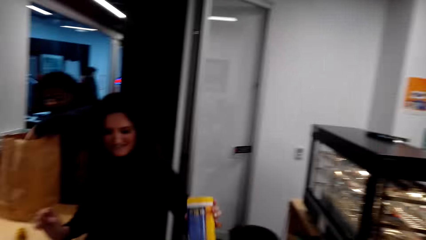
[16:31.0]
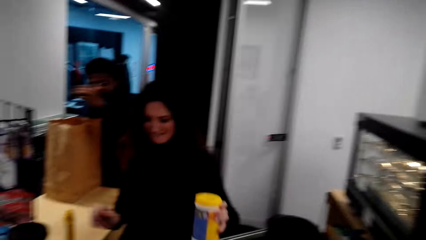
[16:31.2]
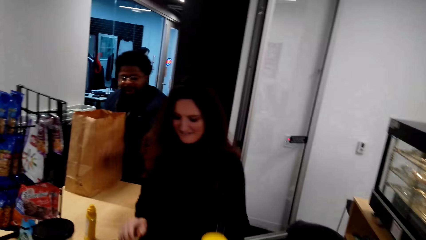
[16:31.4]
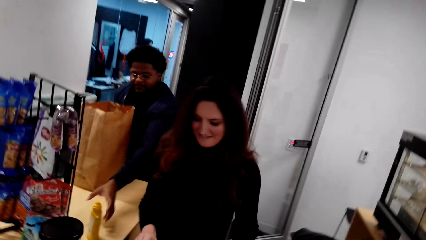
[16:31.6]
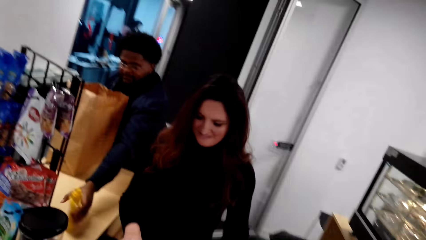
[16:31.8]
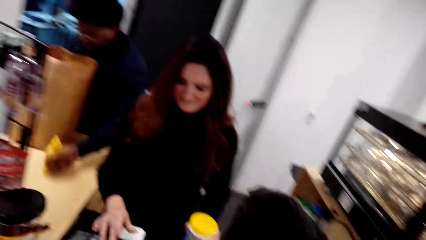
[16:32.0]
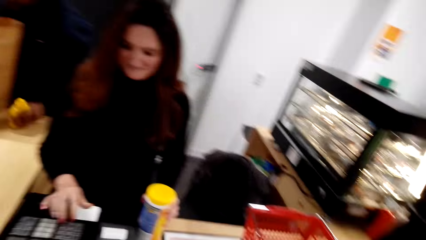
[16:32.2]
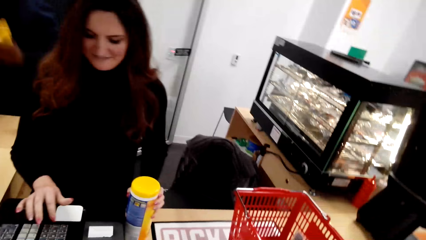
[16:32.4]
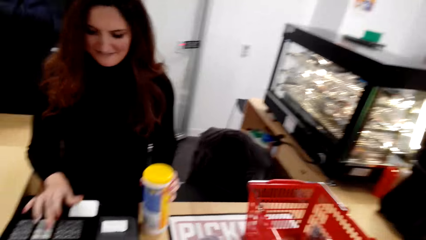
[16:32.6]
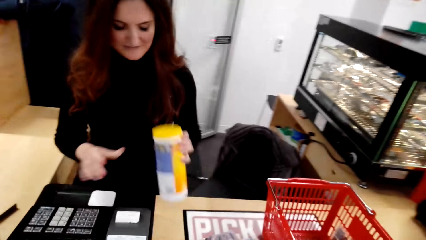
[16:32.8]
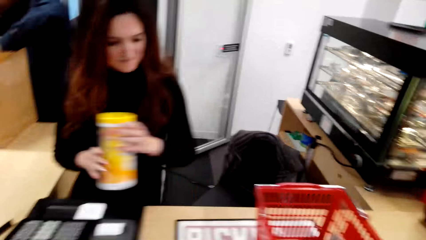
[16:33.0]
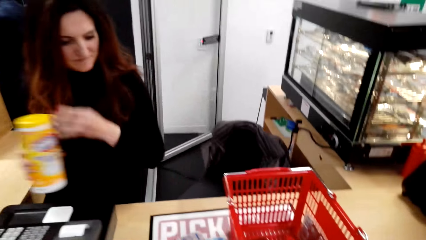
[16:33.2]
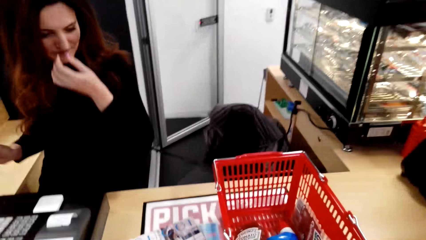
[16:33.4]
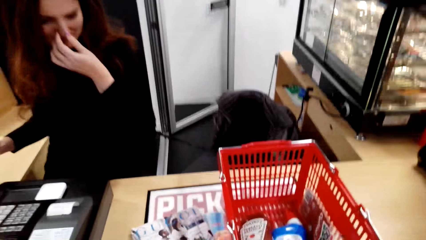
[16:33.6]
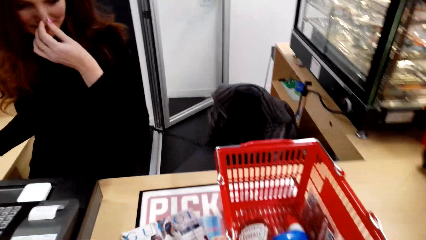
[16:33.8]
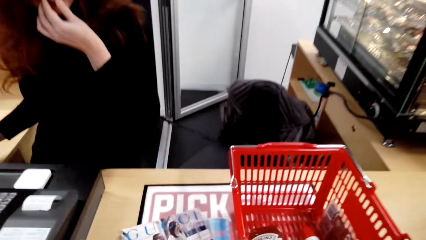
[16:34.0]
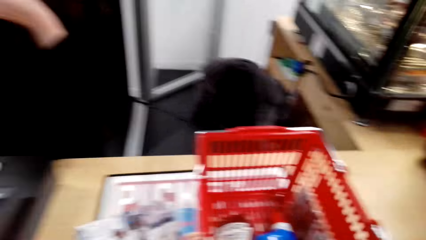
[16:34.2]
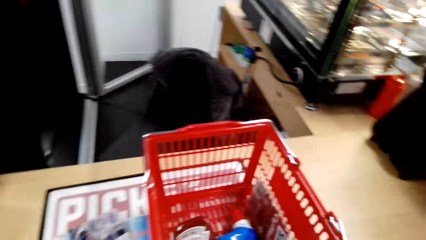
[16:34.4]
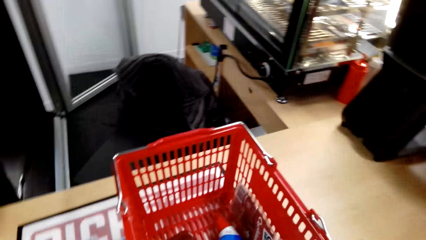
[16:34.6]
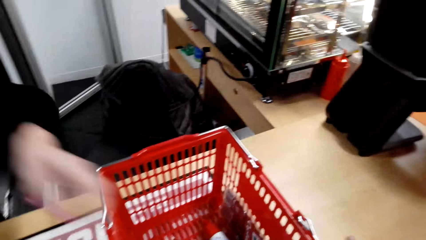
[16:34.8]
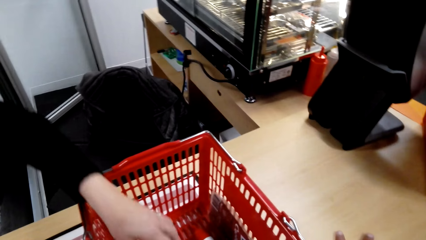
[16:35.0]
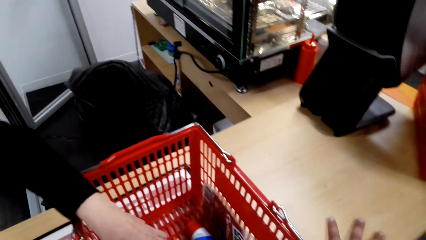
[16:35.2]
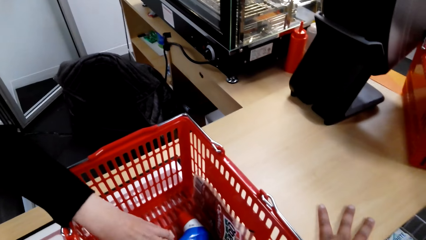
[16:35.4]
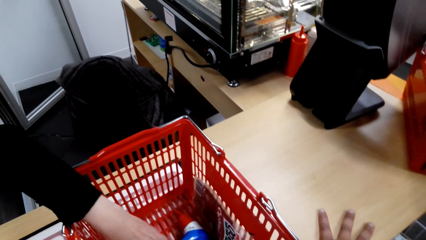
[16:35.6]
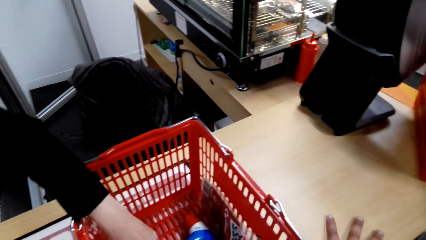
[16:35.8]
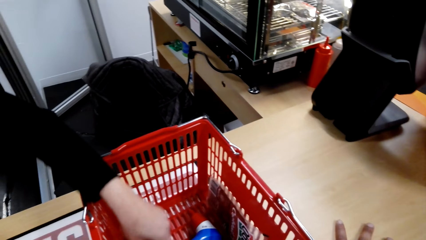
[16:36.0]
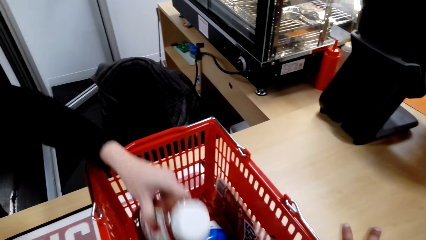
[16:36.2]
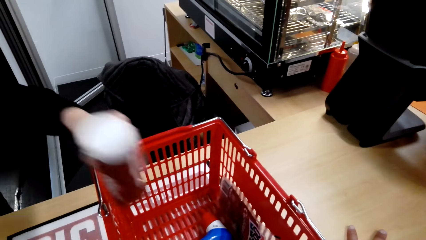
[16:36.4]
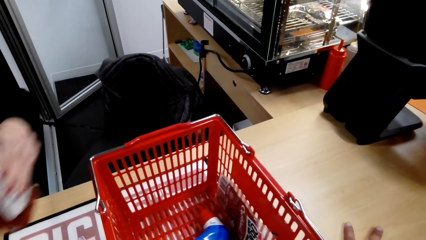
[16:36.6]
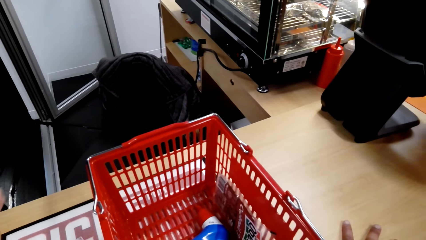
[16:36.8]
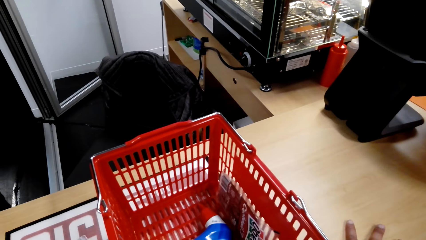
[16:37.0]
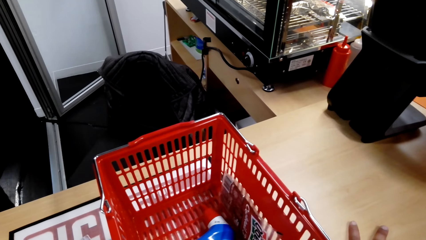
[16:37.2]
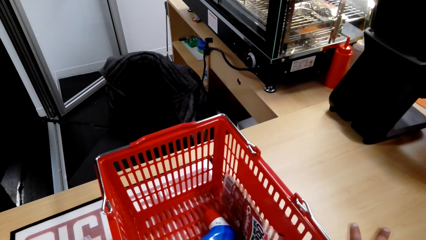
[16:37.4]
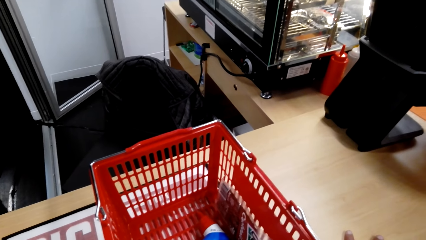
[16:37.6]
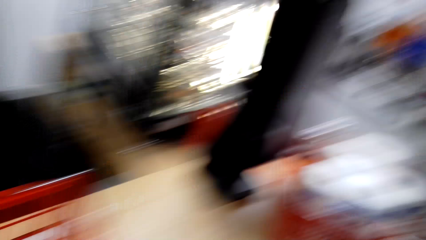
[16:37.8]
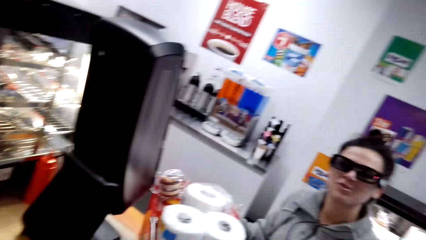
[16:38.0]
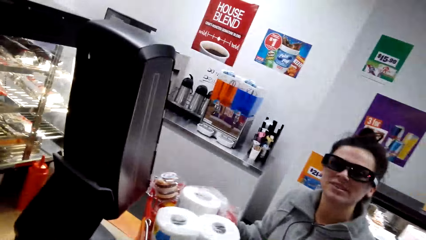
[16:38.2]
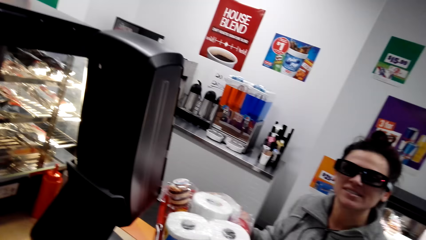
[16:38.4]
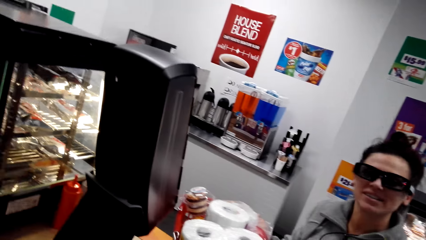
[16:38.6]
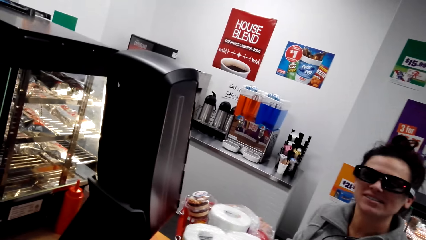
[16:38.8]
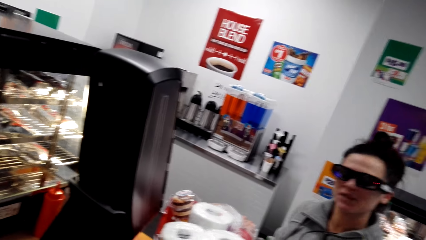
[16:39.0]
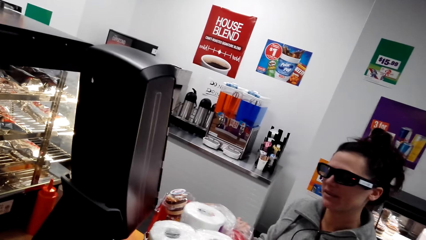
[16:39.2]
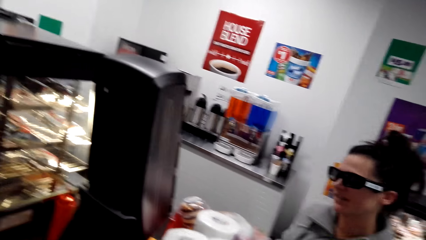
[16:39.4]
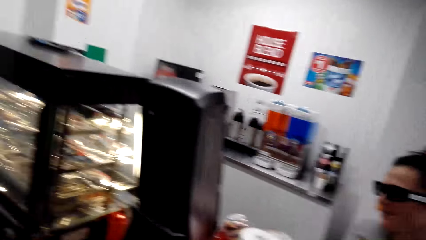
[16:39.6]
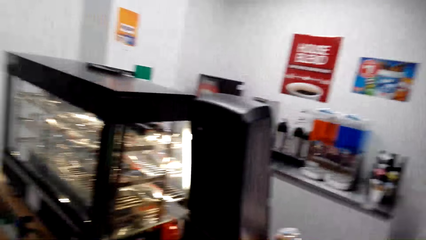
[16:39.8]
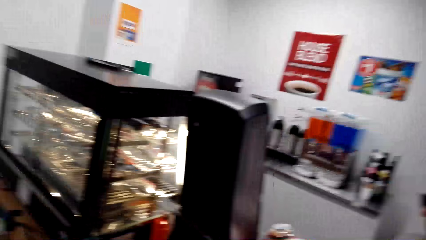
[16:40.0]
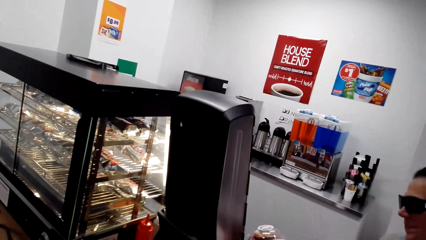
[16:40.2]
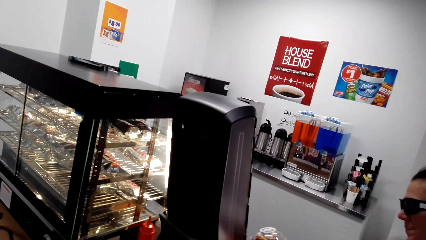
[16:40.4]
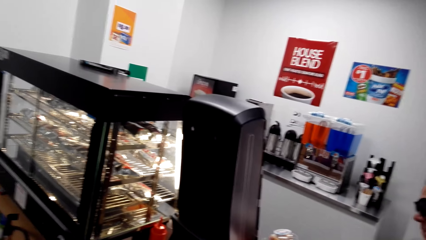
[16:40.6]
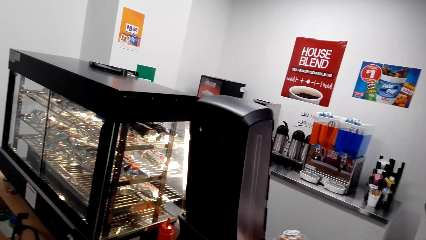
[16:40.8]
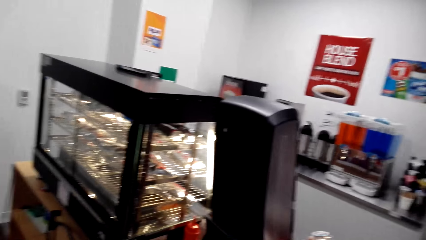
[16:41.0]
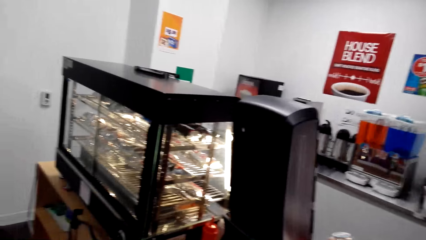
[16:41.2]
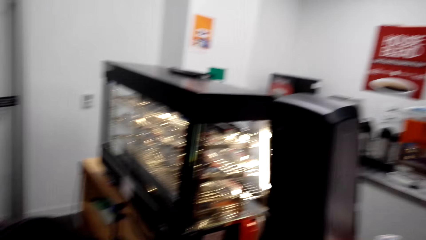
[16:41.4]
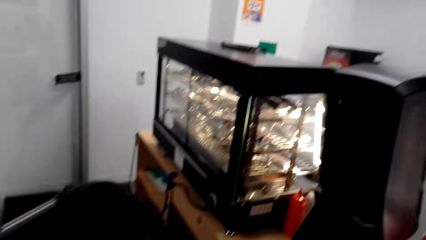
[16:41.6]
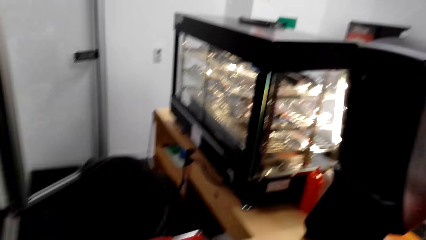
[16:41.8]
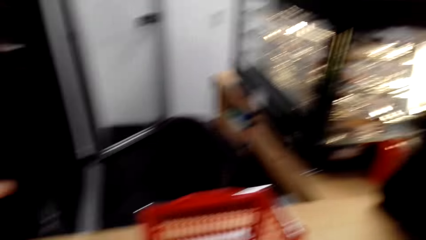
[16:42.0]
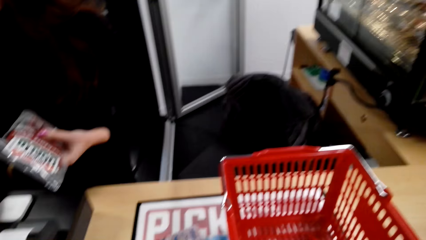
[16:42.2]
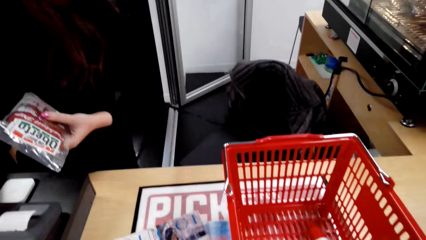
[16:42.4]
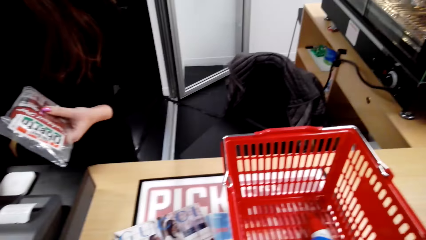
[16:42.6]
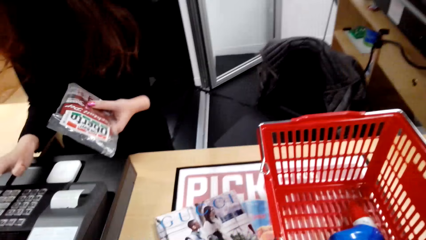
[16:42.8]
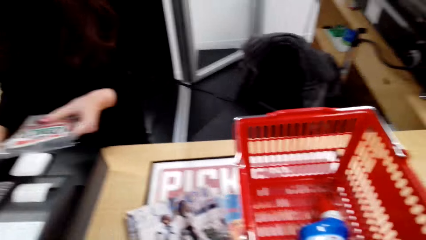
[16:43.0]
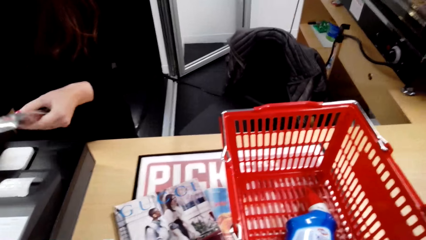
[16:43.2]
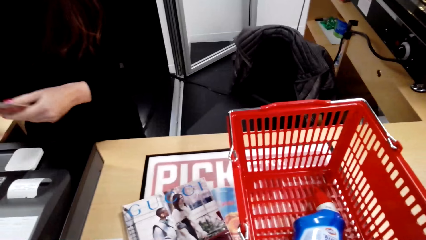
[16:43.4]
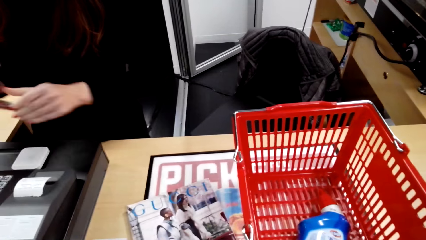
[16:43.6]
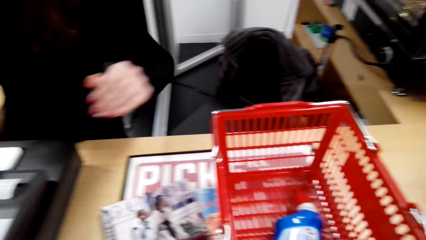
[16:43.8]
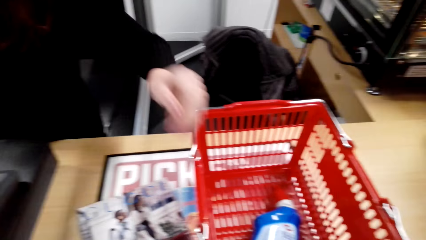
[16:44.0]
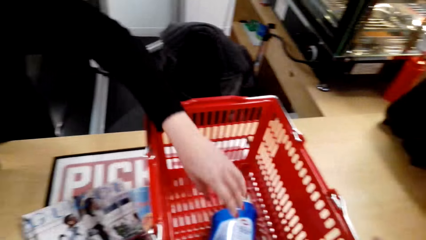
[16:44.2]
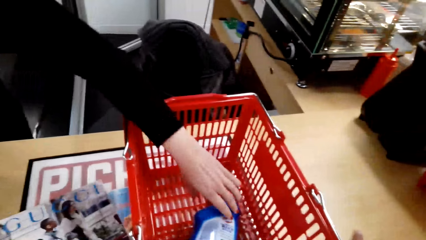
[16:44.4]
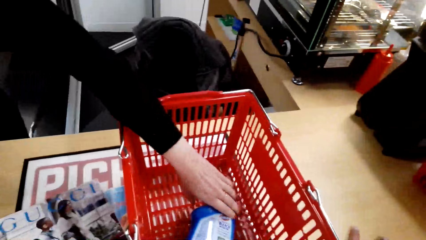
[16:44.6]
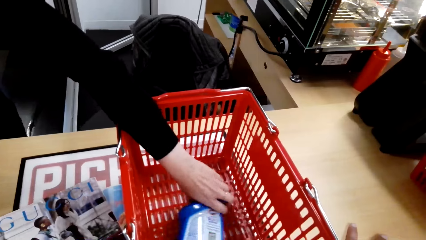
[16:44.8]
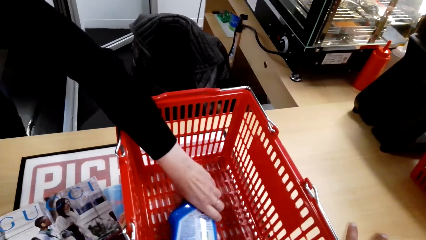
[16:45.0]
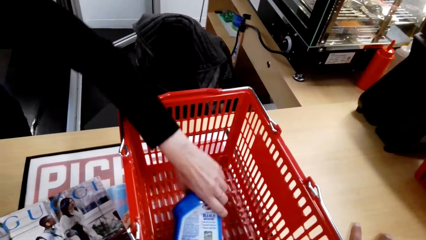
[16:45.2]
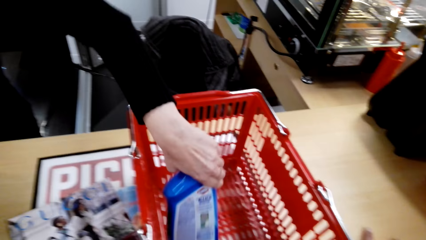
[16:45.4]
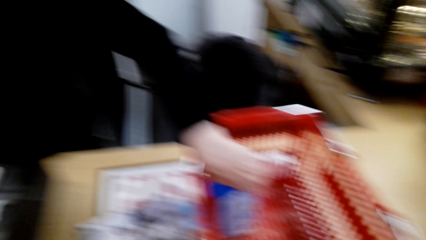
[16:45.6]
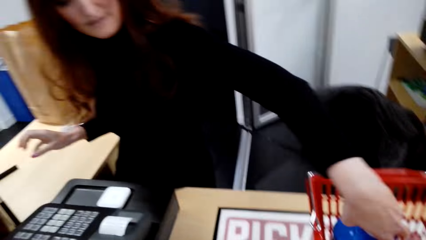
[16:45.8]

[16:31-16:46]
The cashier operates the cashier teller machine and holds something. The camera wearer looks around. The cashier touches her nose. The cashier picks an item on the tray. The camera wearer looks around. A lady talks with the camera wearer. The camera wearer looks around. The cashier operates the cashier teller machine. The camera wearer looks around. The lady talks with the camera wearer. The cashier holds something.
